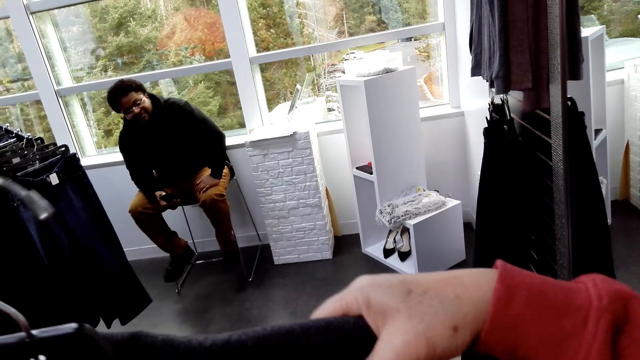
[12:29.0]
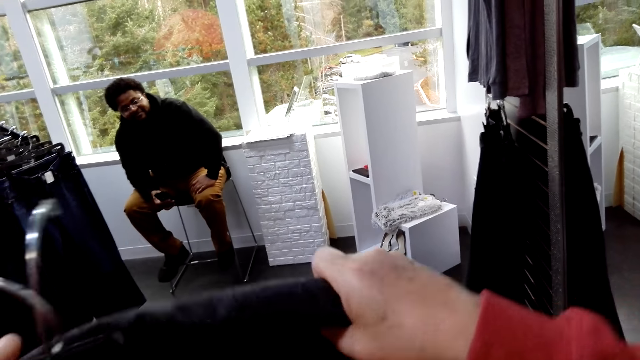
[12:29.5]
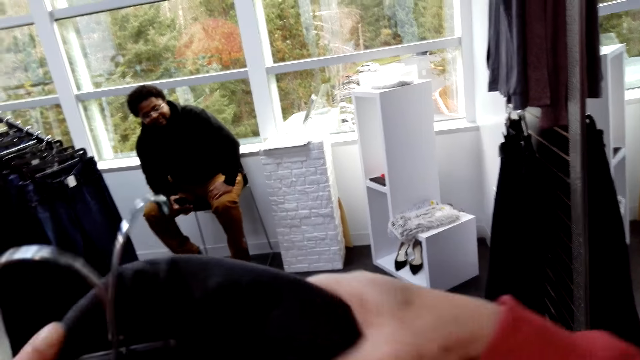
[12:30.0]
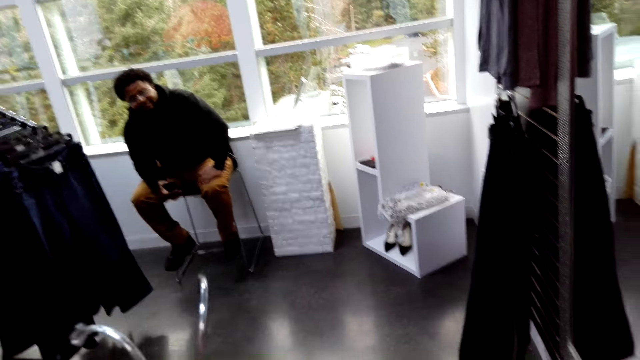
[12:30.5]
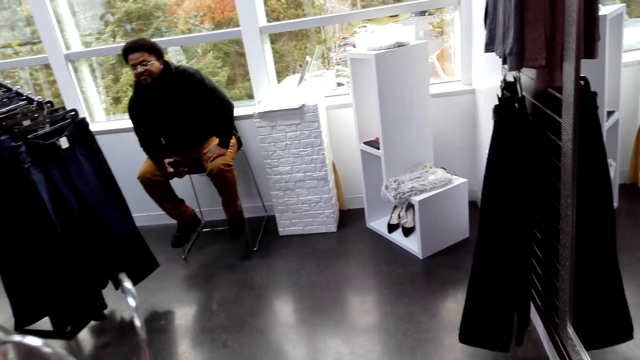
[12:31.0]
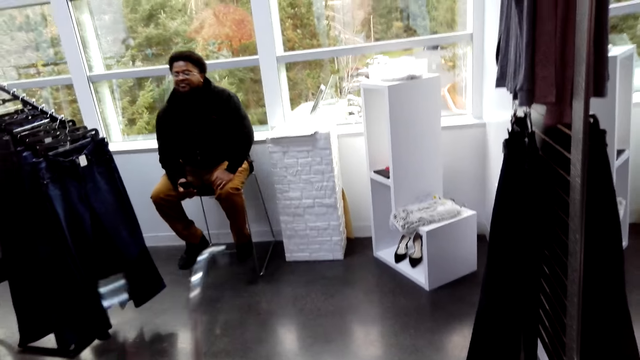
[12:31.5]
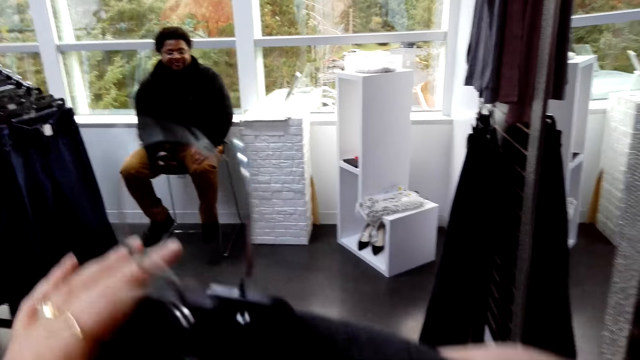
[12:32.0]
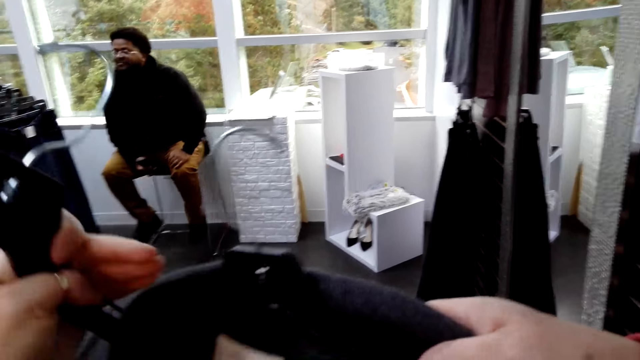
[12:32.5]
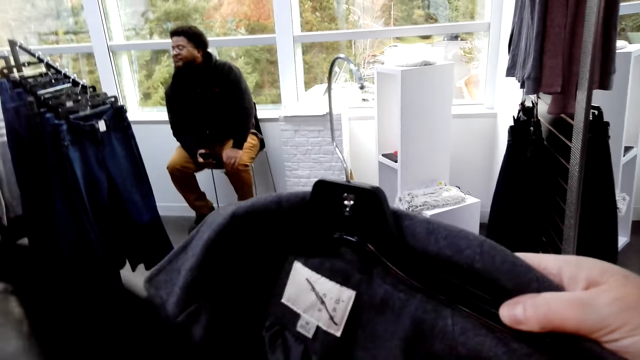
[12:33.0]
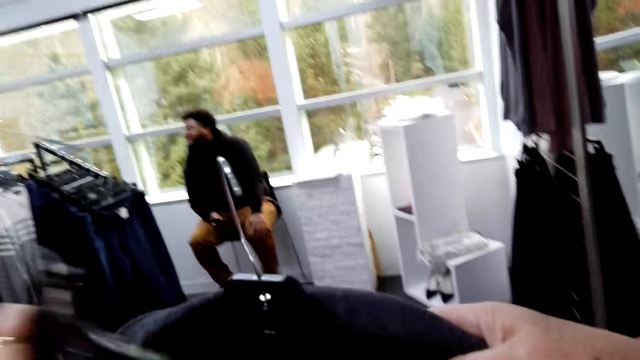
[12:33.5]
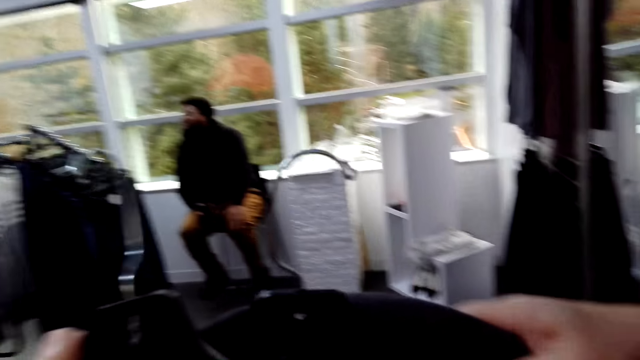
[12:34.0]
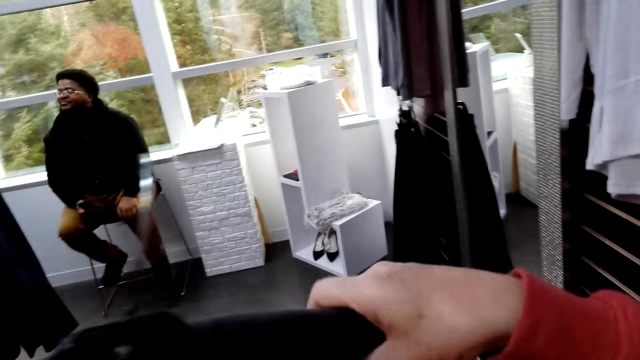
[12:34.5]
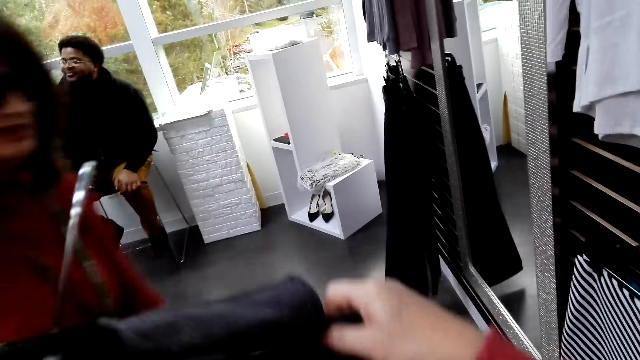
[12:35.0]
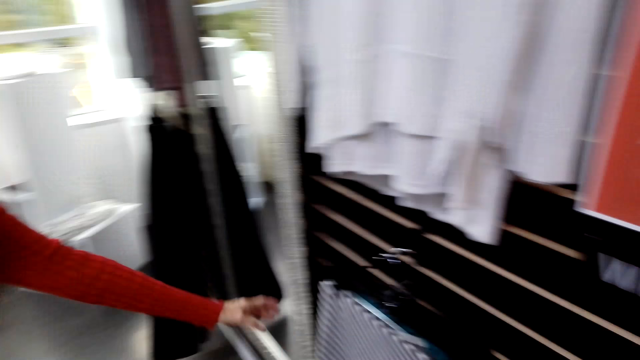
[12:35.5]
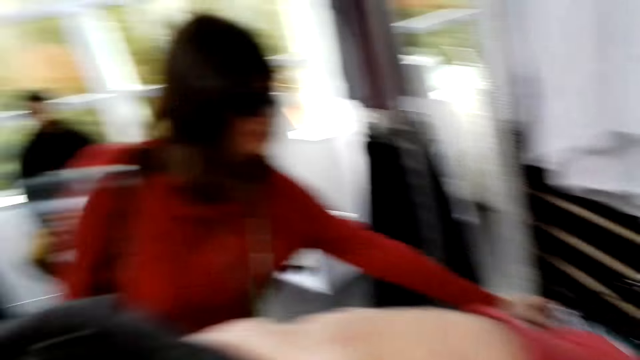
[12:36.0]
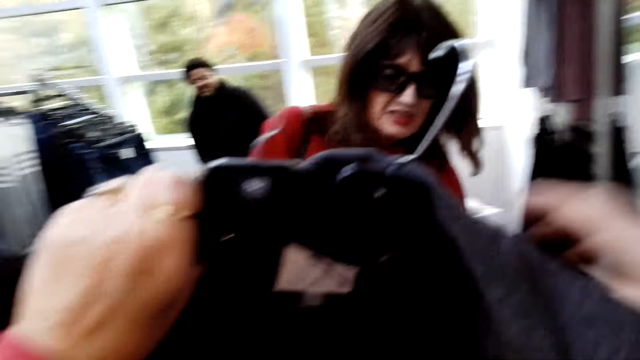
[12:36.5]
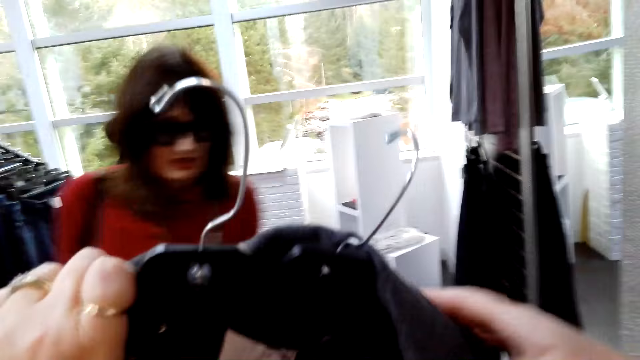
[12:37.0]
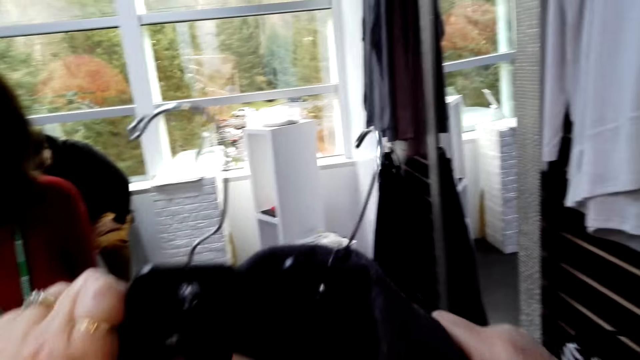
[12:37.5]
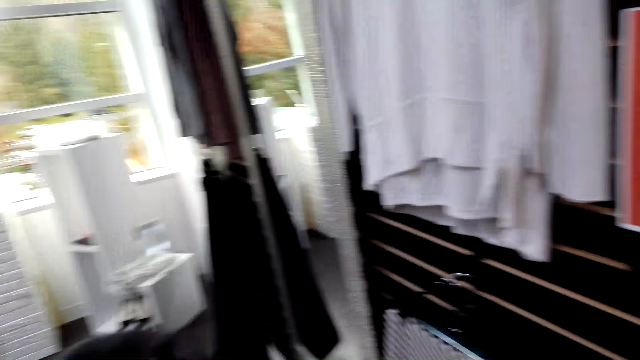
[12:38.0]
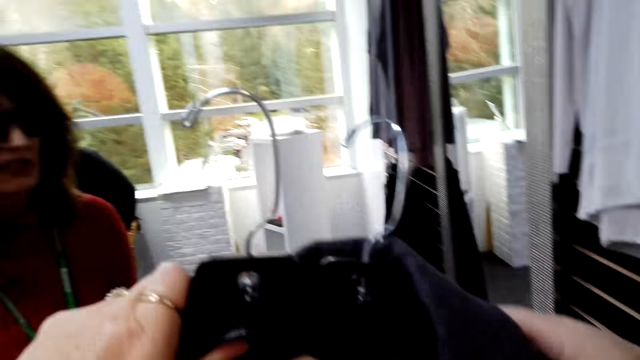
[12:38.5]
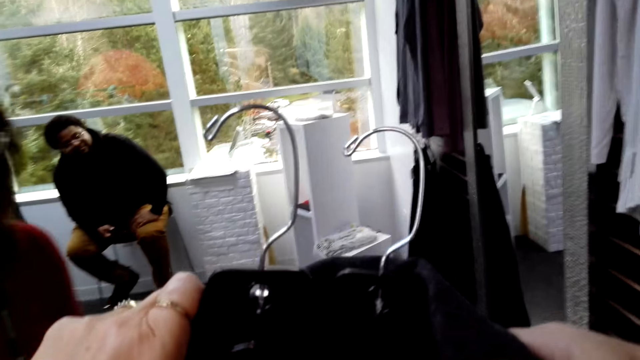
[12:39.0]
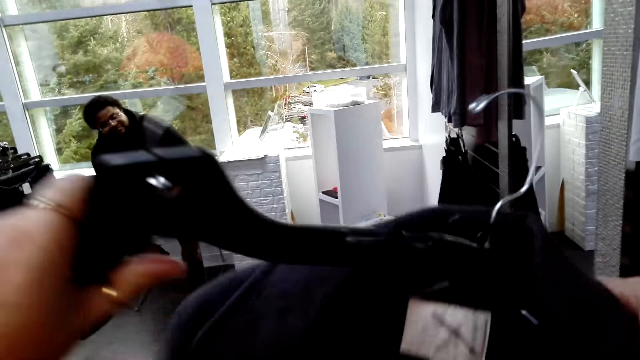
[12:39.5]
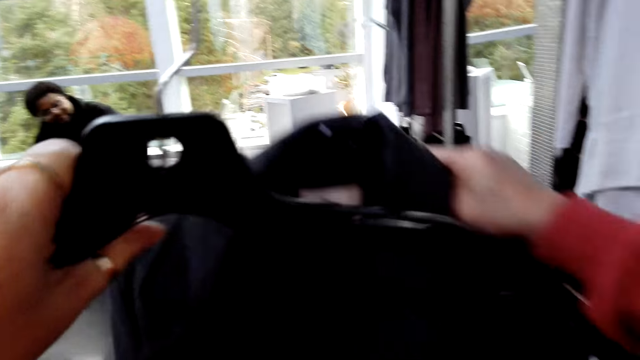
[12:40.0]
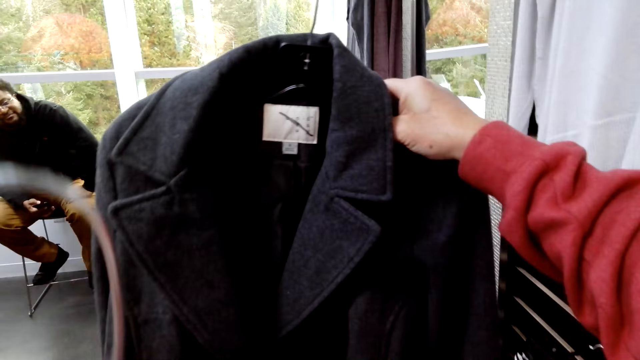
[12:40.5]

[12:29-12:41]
A woman stares around the shop.

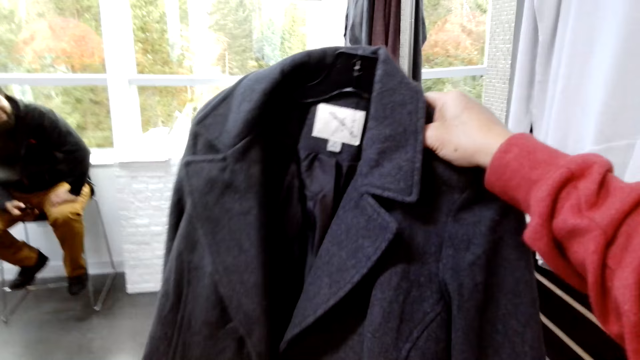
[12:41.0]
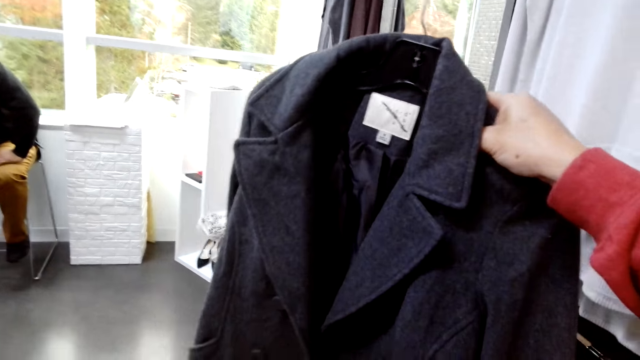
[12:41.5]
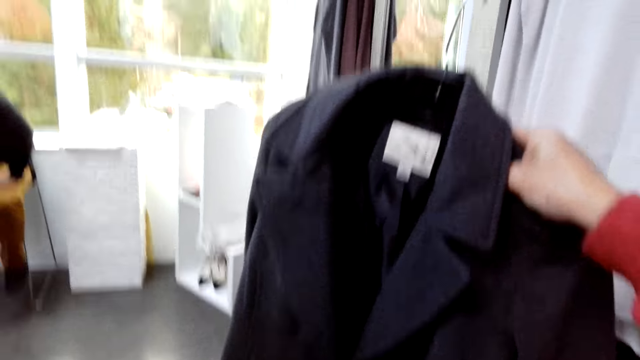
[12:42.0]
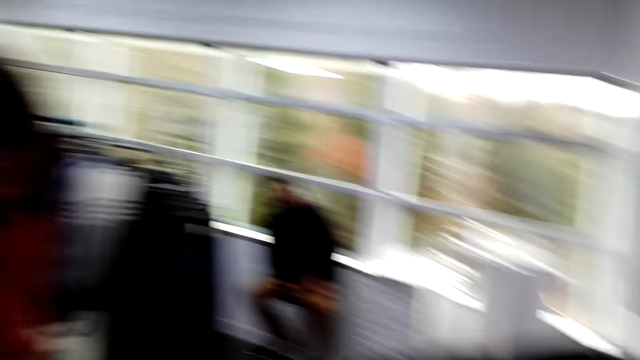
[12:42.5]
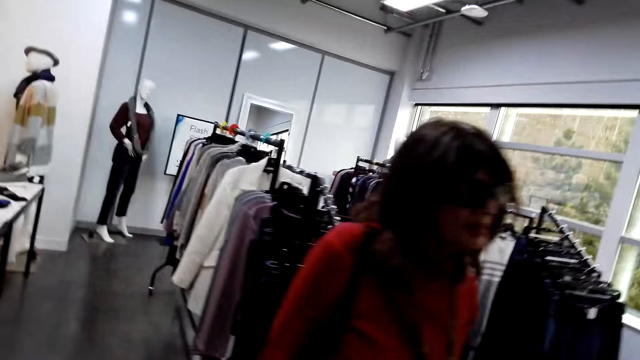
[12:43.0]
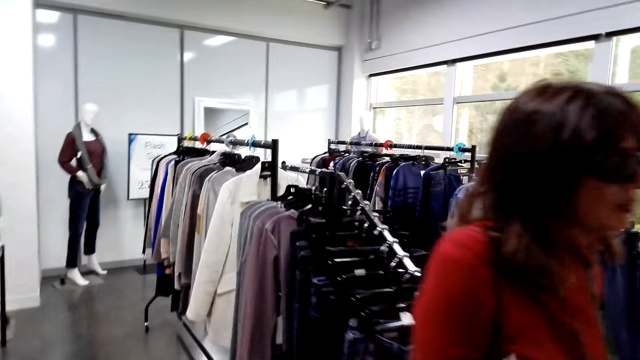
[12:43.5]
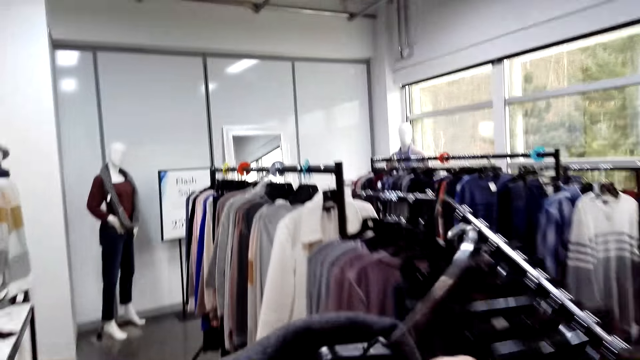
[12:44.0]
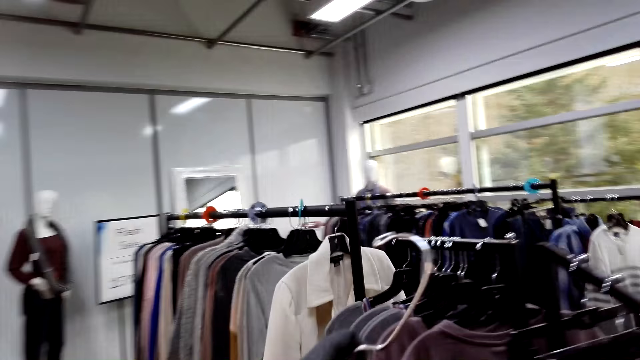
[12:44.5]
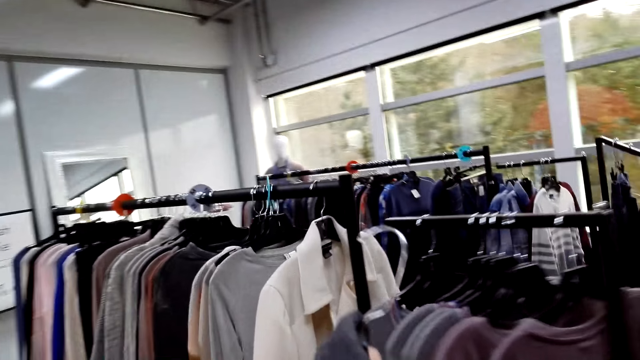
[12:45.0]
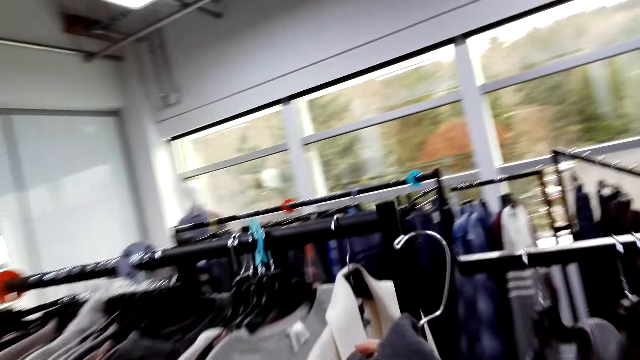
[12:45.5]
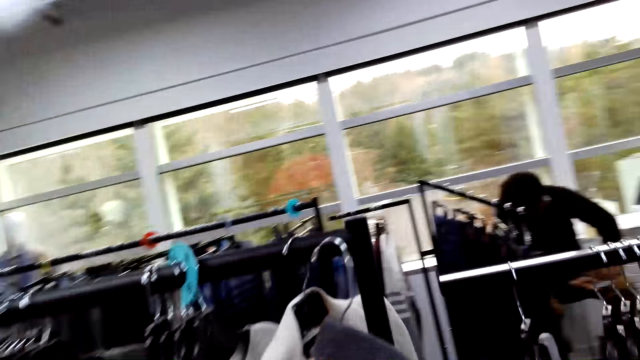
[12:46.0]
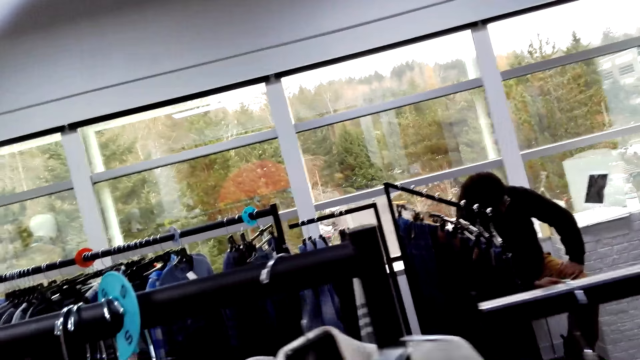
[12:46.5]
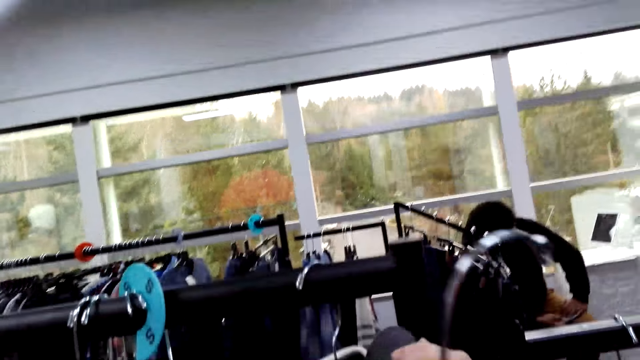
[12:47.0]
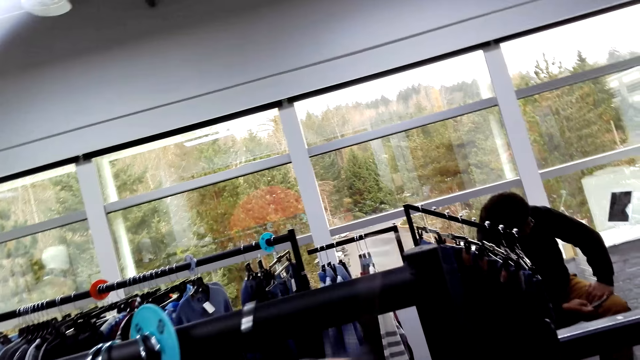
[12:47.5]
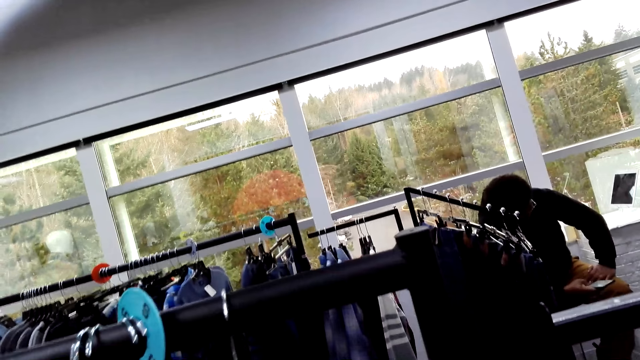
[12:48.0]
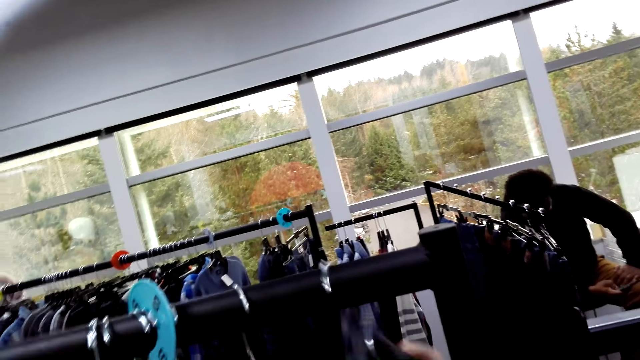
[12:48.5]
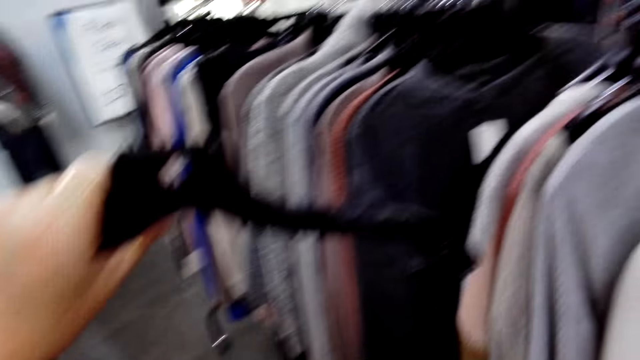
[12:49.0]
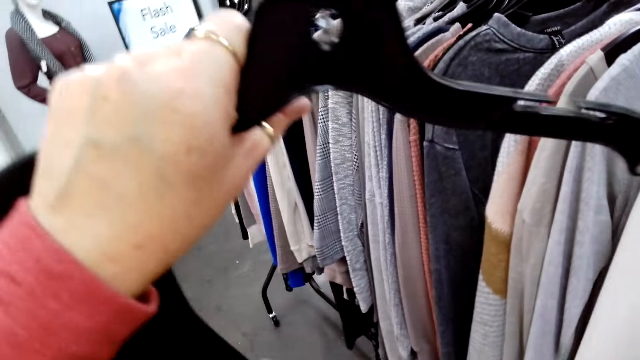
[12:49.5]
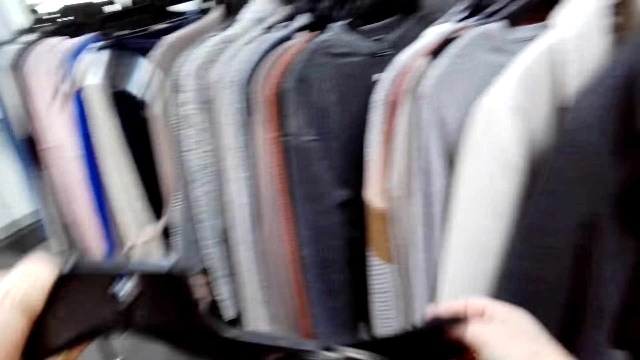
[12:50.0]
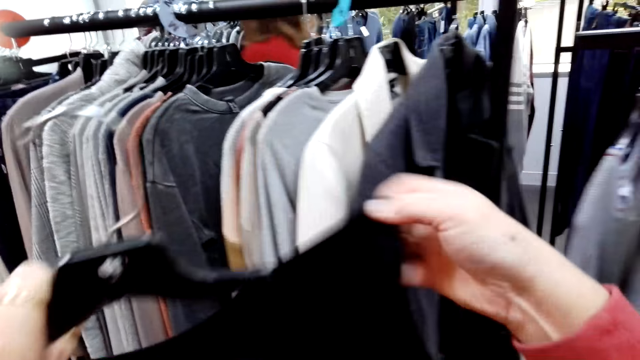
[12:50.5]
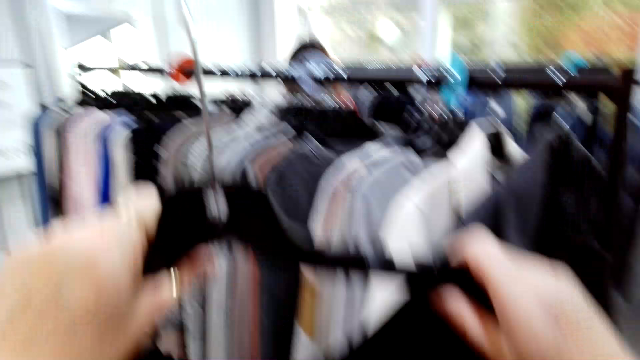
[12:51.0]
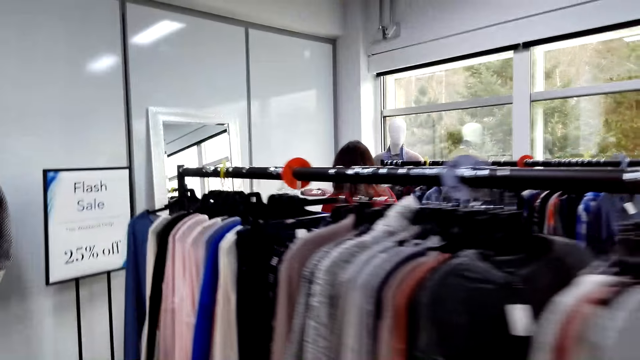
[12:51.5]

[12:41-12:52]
The camera wearer walks around the shop. They hang clothes on the clothes stand. They return a grey jacket to the cloth rack. They put the clothes on the hanger.
